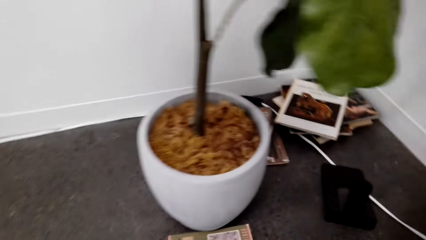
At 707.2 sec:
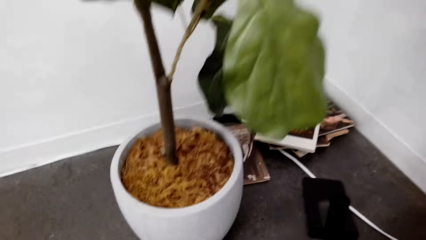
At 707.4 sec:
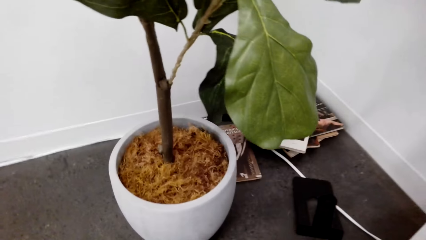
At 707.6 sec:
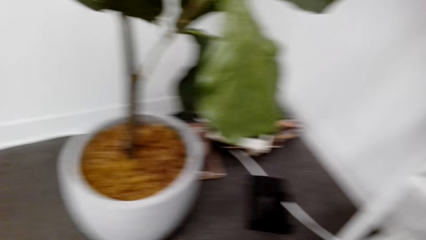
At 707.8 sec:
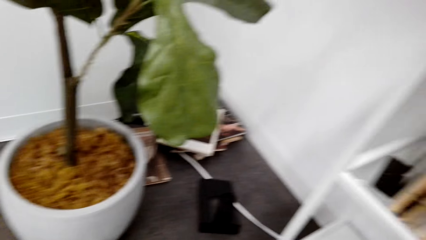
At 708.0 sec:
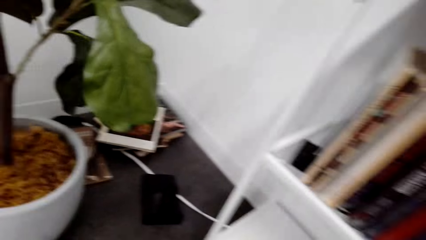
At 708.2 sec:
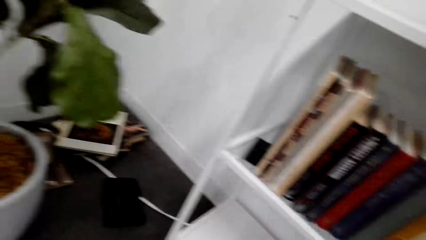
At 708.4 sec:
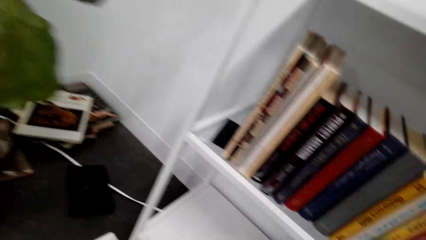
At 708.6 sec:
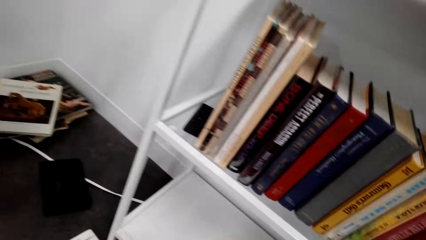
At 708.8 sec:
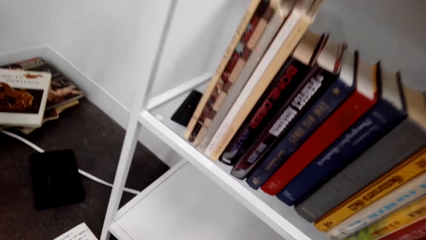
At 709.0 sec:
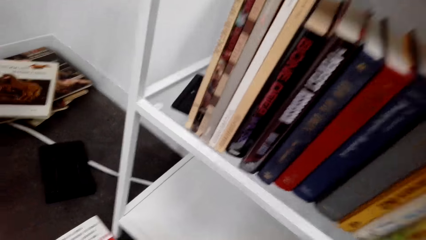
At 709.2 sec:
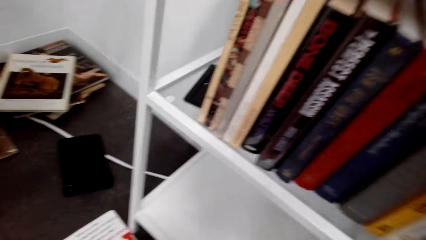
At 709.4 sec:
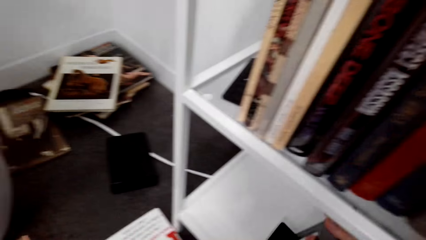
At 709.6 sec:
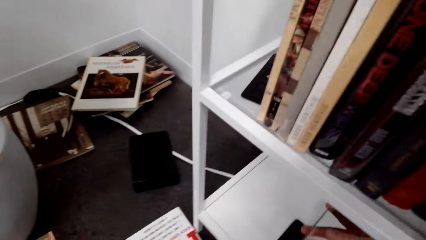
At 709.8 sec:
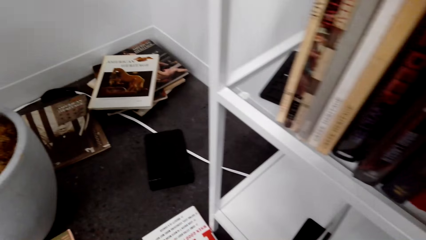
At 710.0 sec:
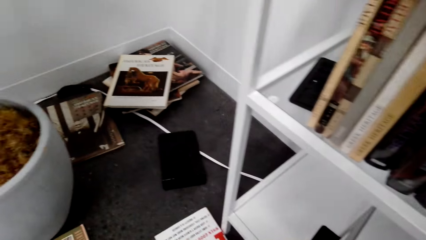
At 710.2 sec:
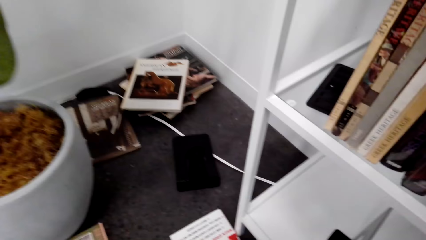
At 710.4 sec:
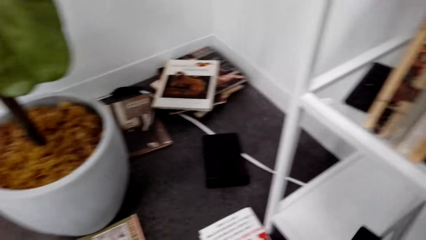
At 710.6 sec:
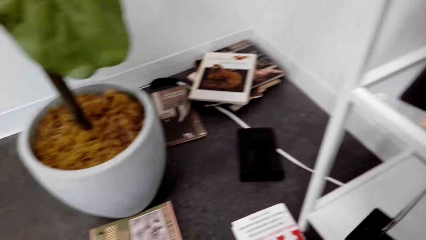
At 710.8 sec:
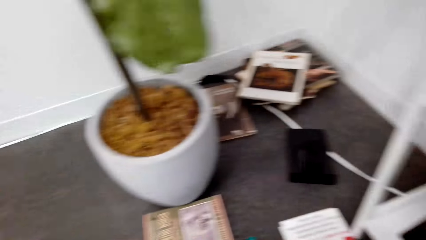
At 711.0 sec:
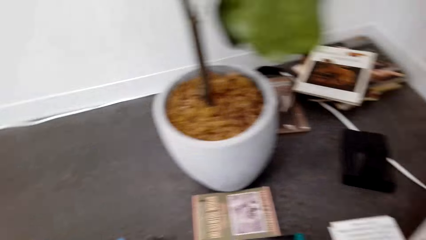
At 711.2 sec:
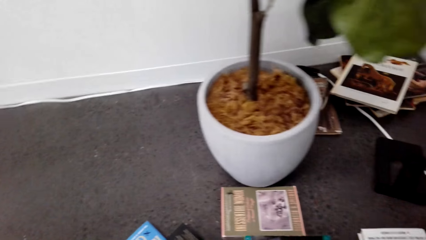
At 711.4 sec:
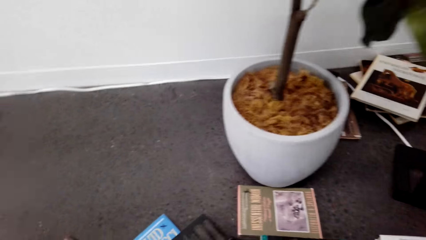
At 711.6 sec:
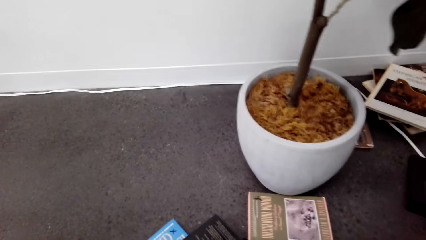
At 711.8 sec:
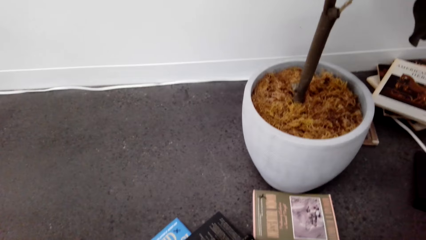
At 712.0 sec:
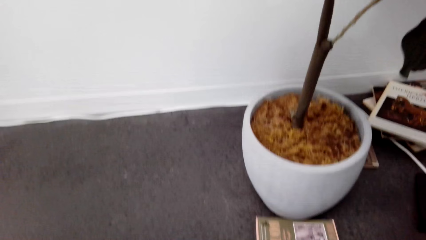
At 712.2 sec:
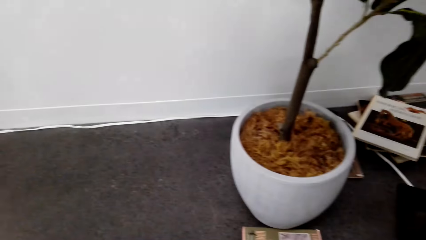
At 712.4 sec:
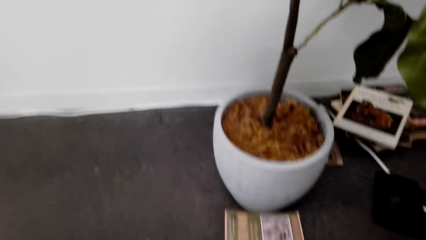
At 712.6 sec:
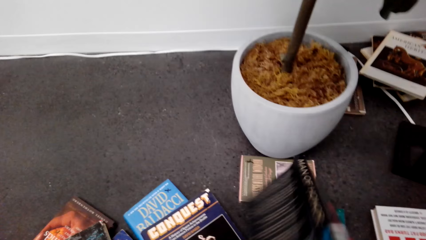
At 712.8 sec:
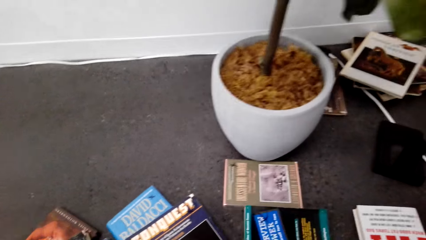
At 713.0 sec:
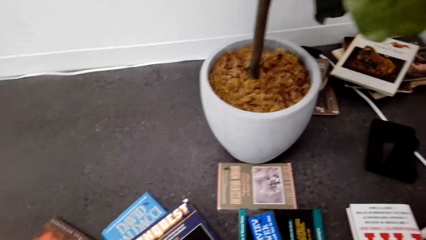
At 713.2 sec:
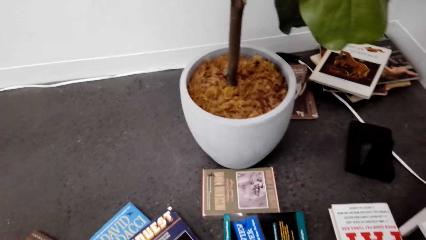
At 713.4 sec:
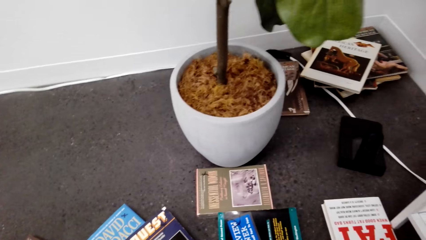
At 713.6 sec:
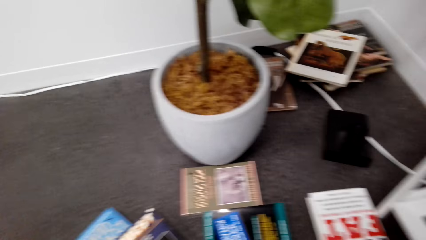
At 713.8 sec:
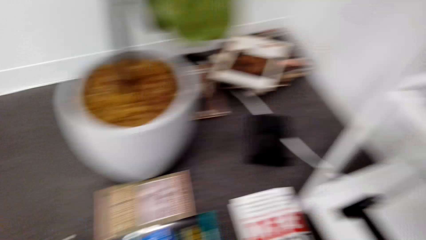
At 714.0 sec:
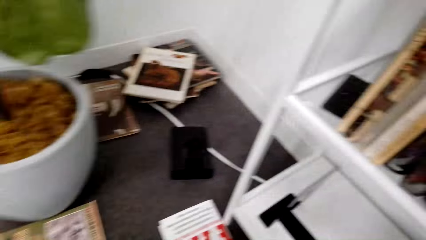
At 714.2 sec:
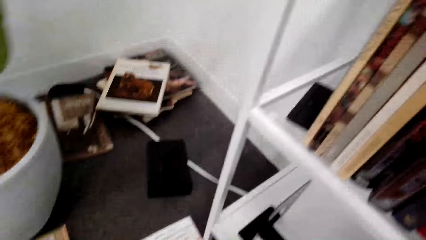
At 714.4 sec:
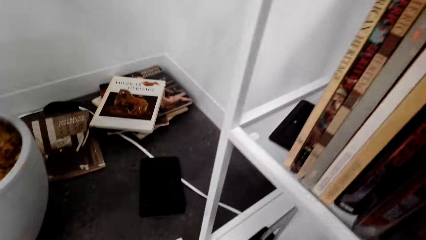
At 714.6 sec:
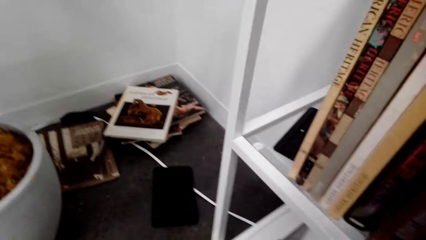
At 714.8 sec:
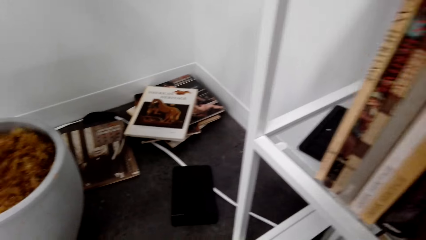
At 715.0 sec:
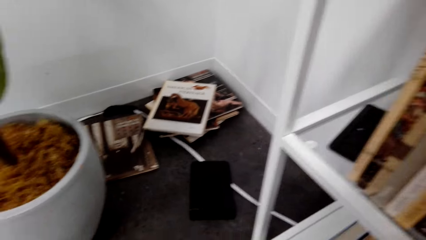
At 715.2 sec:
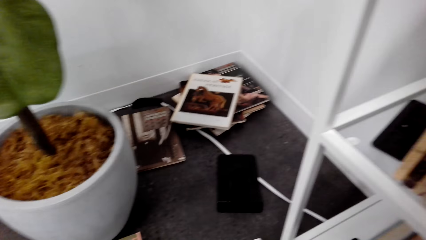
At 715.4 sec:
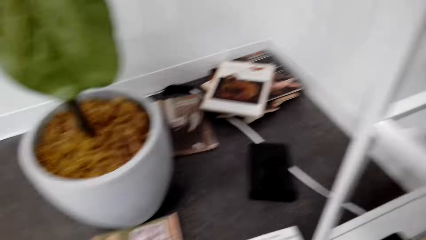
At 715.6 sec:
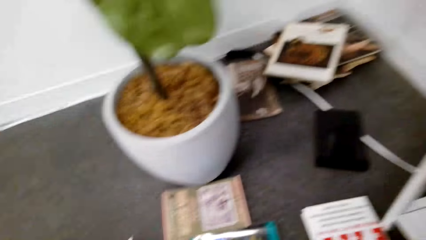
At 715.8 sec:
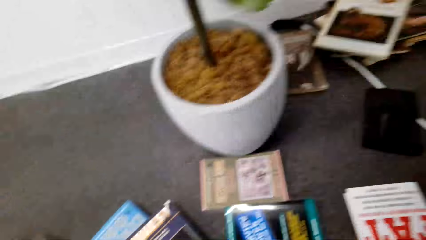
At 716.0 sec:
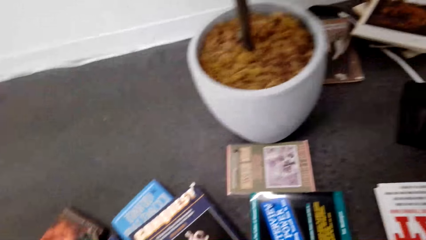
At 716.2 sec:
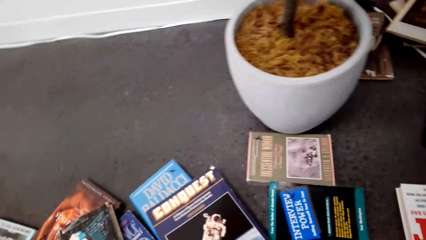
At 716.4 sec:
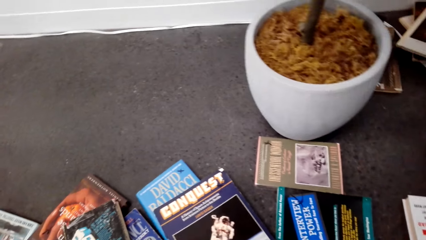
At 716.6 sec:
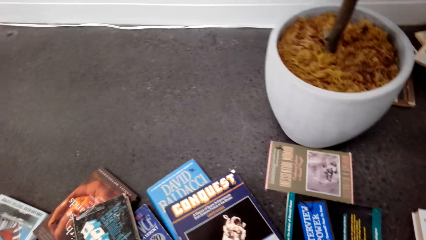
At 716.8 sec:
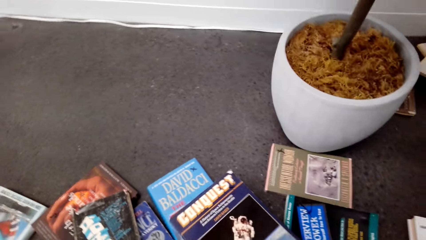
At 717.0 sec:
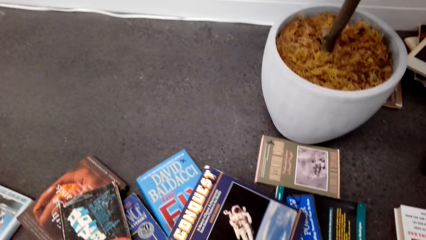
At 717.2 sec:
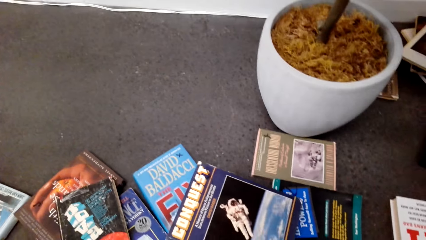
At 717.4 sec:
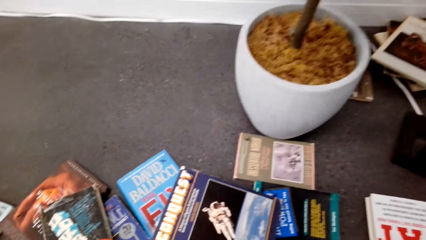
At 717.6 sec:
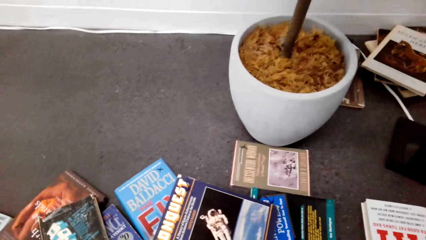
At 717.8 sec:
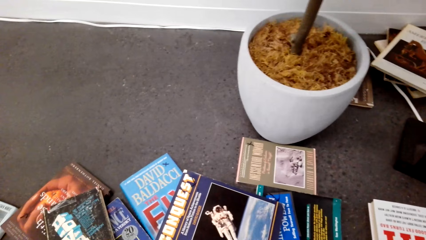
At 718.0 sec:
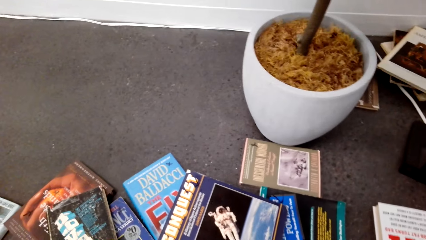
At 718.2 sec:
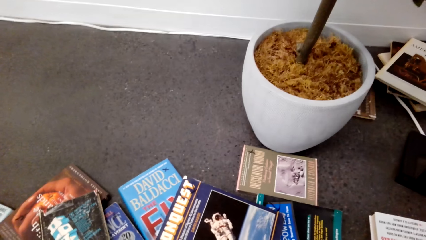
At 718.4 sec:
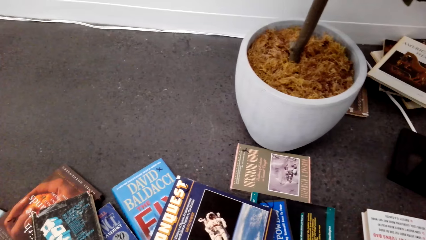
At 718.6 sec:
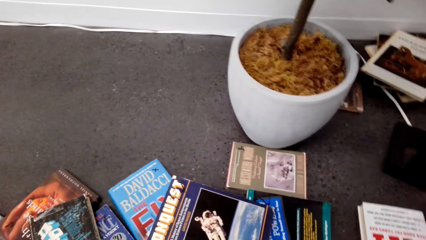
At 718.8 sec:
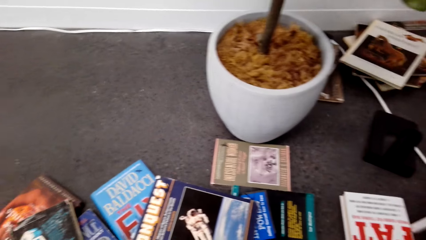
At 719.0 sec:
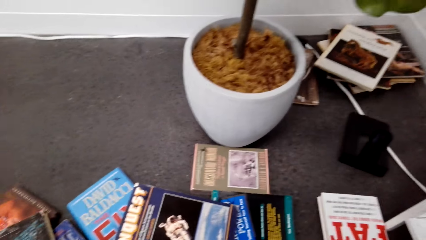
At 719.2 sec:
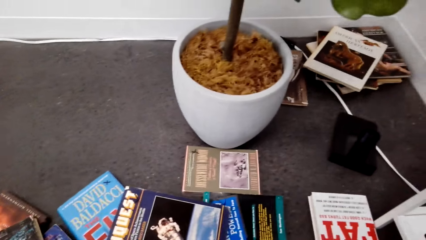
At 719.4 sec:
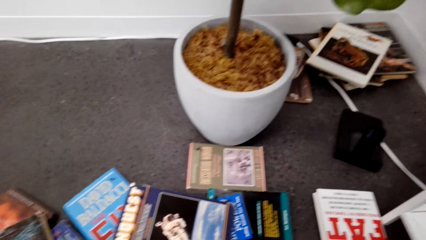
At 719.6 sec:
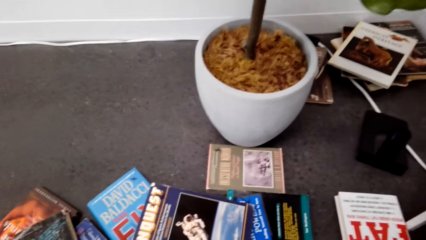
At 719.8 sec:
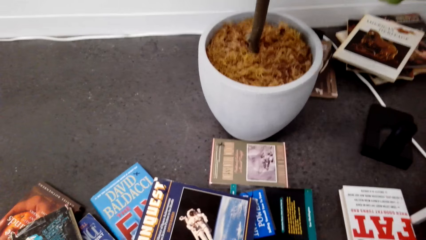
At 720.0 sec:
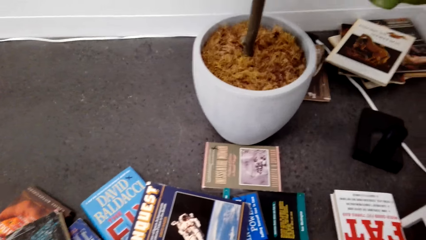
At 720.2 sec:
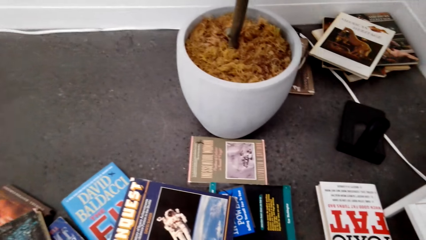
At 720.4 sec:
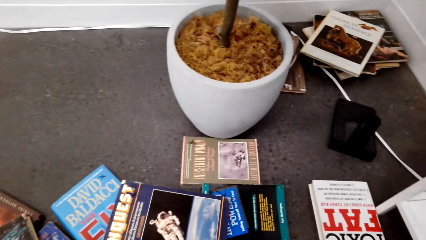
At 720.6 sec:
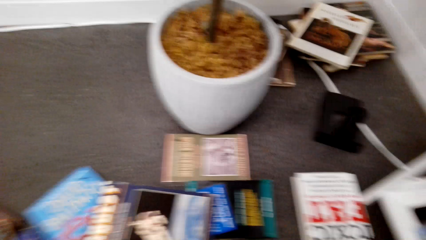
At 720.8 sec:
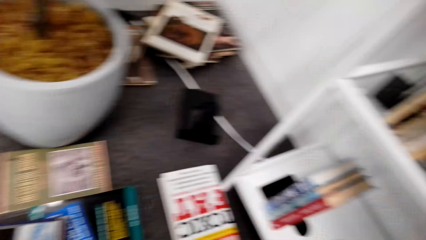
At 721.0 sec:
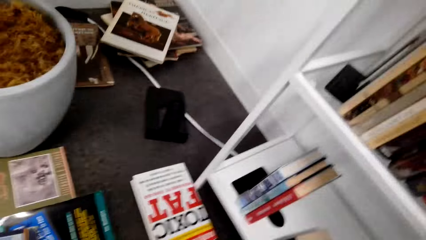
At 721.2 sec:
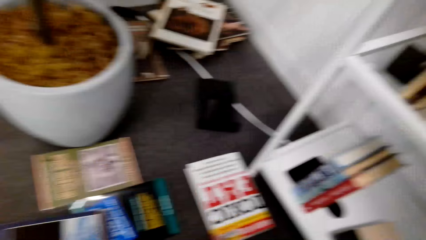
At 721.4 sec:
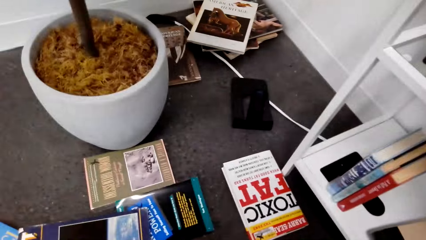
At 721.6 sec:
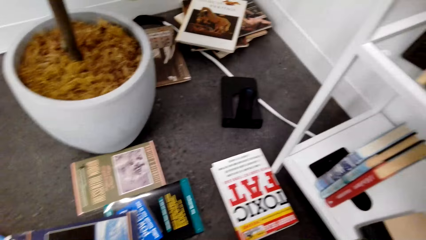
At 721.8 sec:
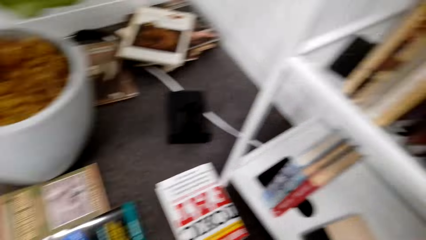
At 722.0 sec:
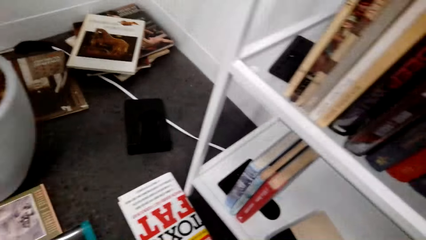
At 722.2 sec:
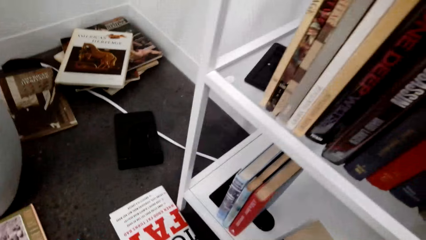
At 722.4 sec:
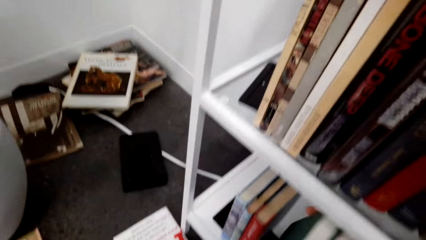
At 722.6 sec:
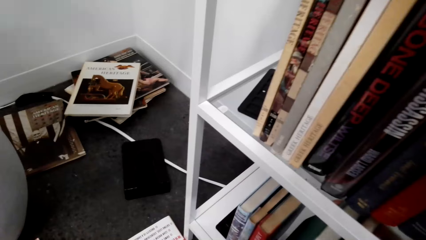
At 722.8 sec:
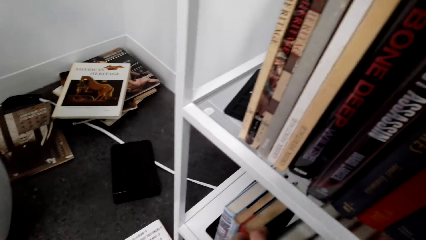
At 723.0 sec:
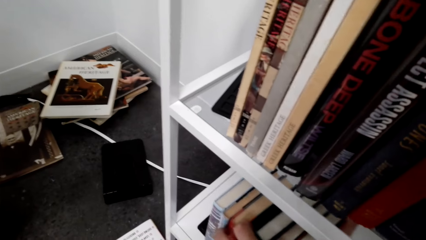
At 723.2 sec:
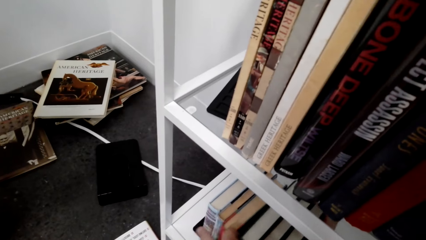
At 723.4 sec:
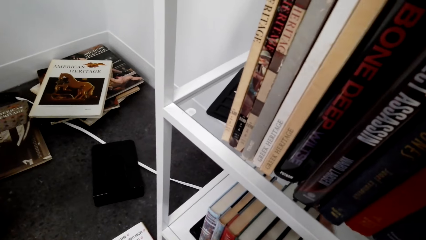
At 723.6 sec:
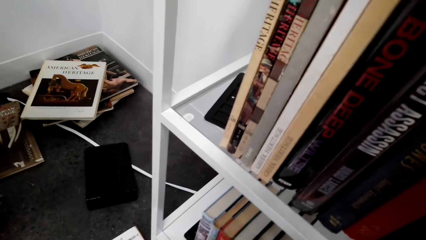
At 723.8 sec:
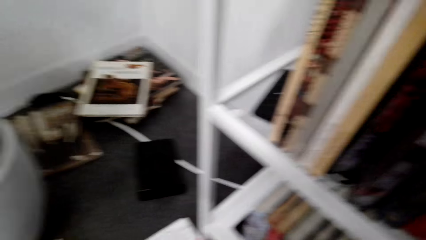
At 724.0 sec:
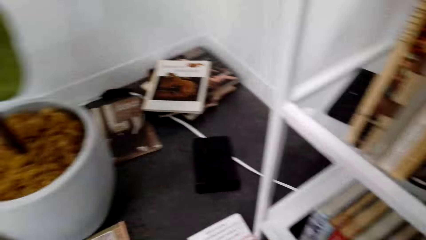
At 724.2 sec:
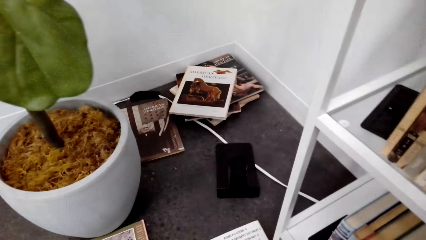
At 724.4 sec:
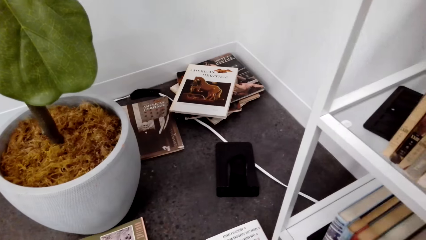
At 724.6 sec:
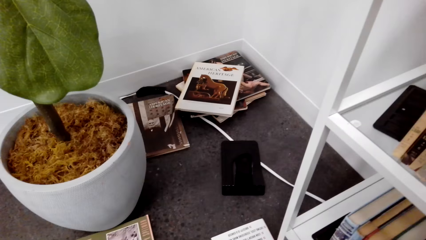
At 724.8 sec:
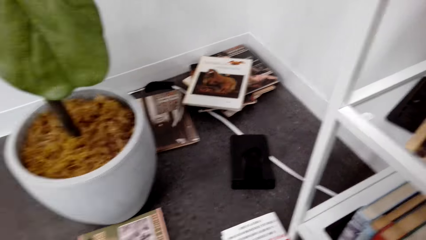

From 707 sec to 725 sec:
The camera wearer looks at the books on the shelf. They move the bookend on the shelf. They look at the flower pot. They pick the book. They move the book on the floor. They look at the books on the shelf. They stack the book against the bookend. They look at the books on the floor. They move the book on the floor. They look at the books on the floor. They put the books on the shelf.
